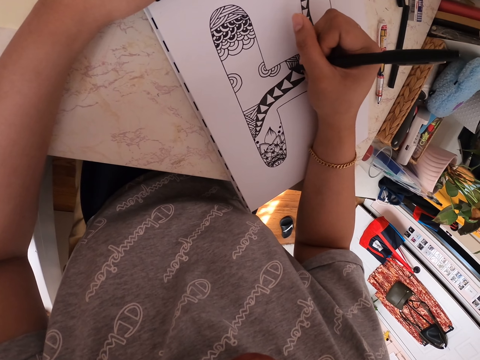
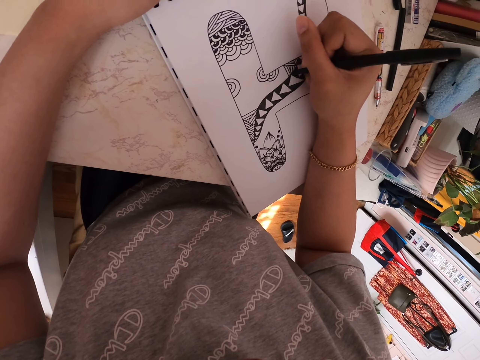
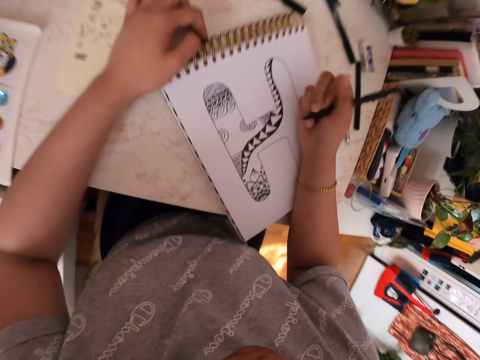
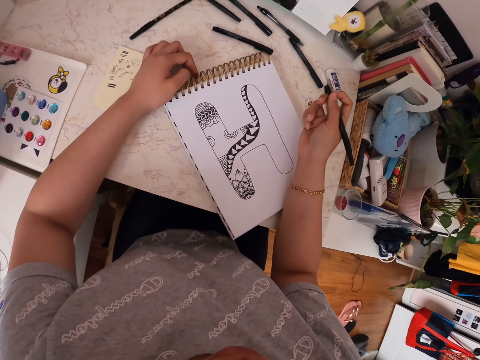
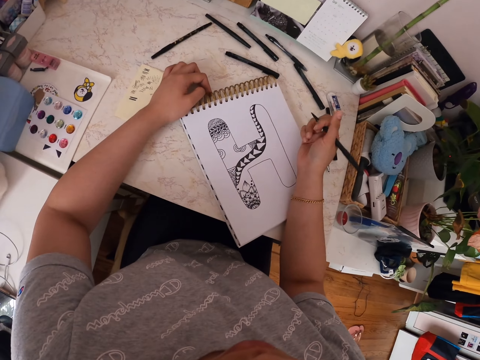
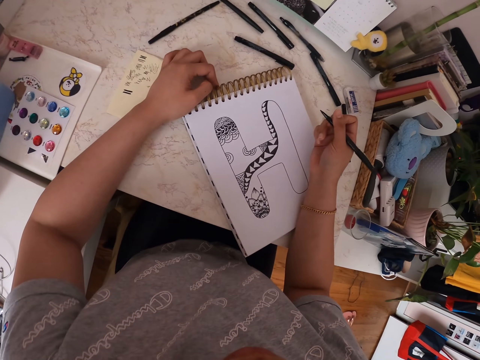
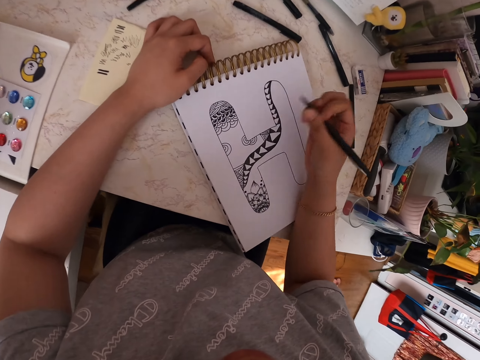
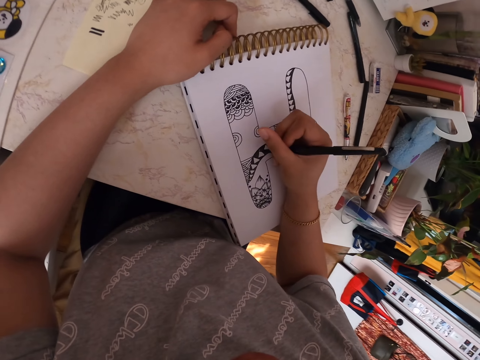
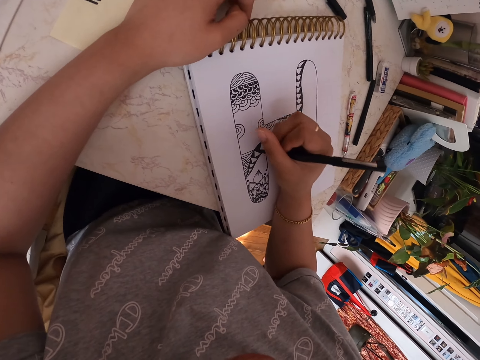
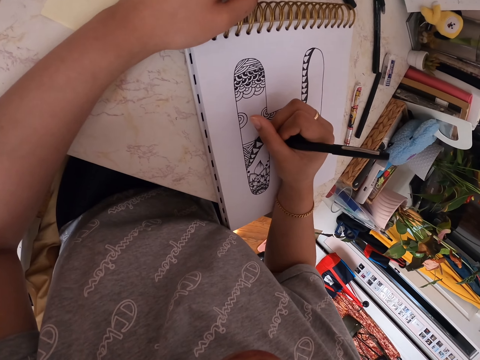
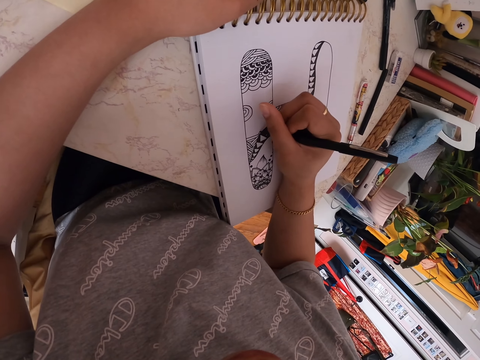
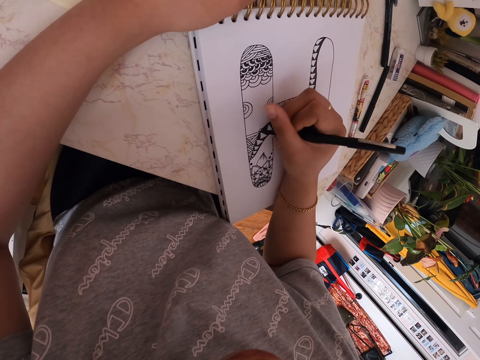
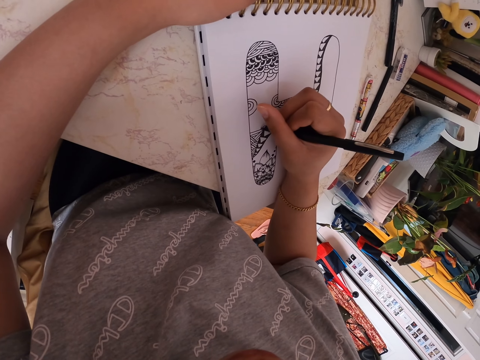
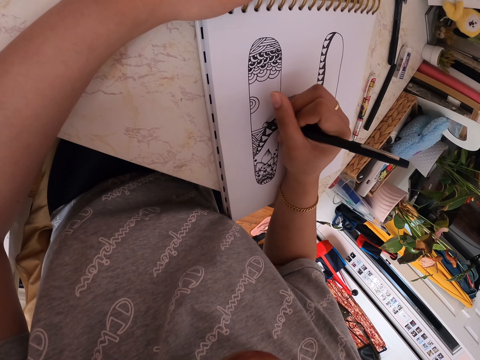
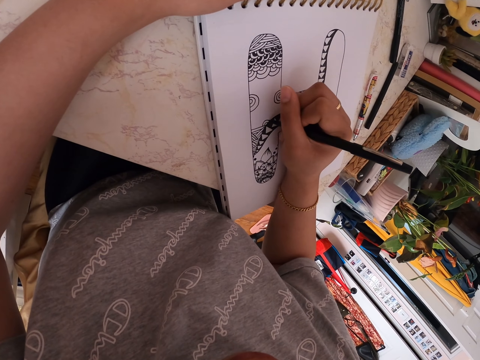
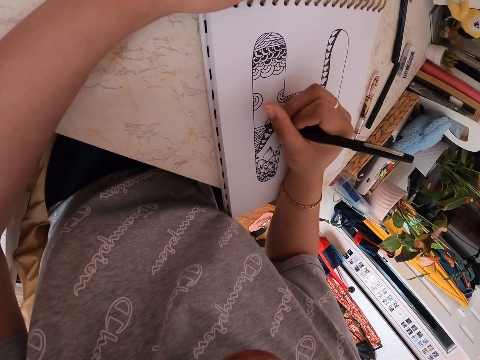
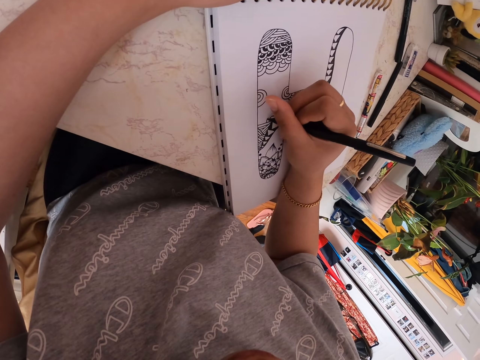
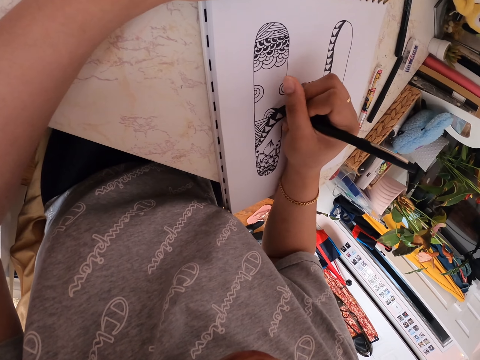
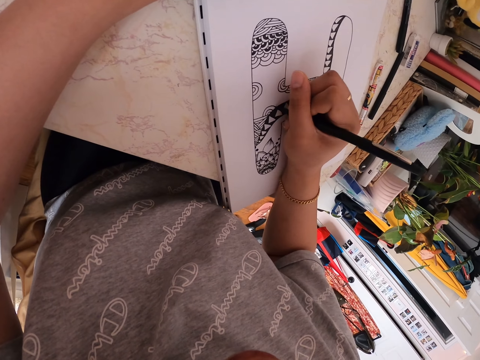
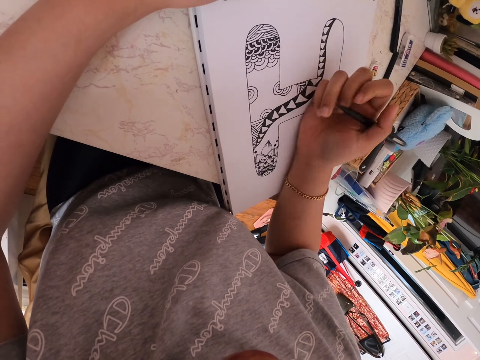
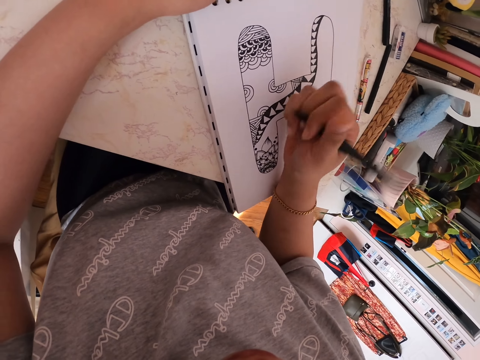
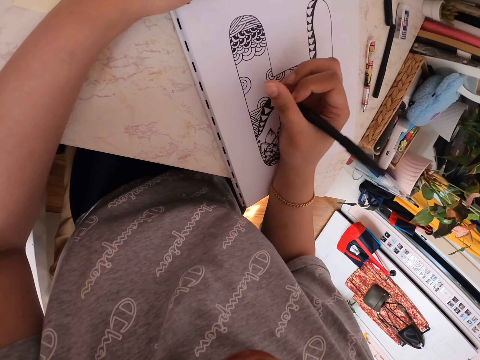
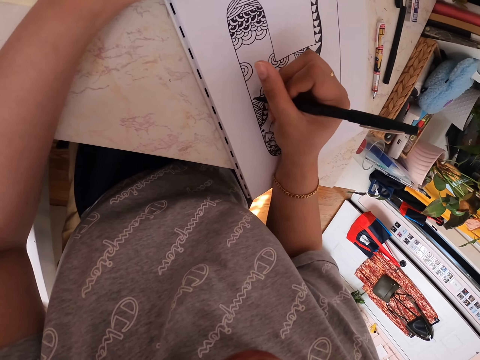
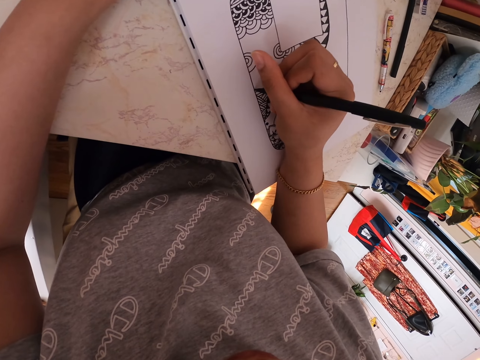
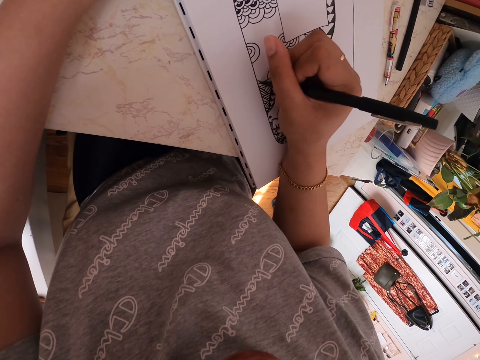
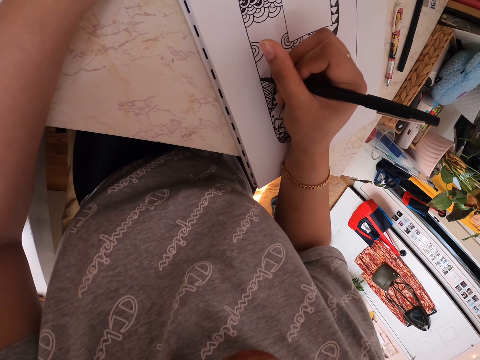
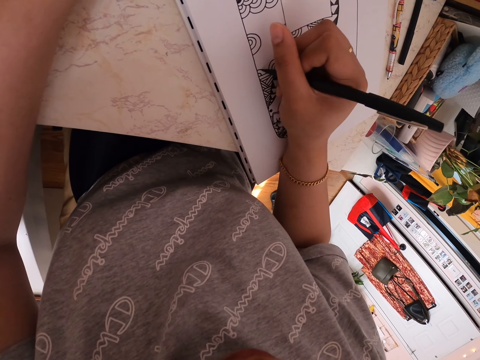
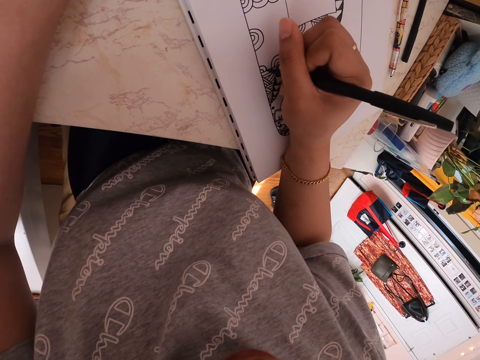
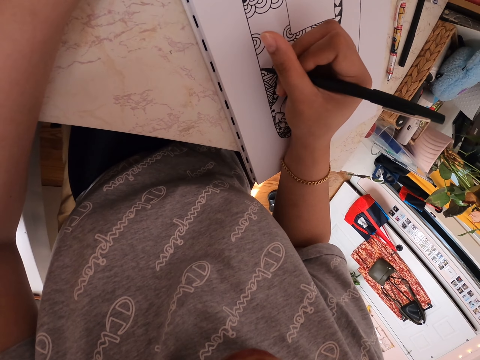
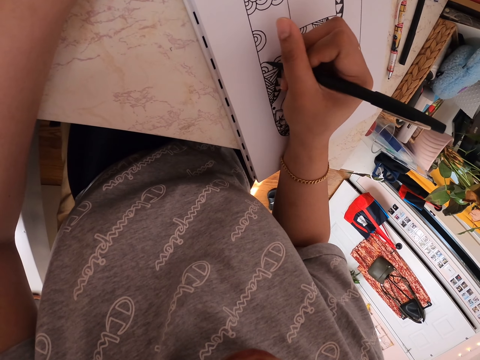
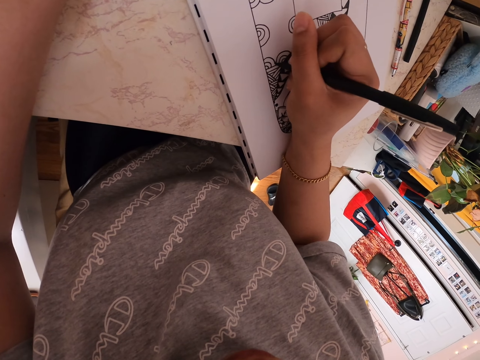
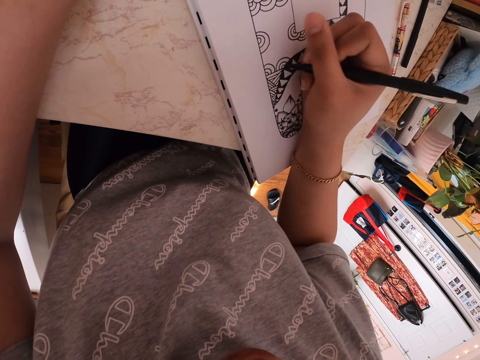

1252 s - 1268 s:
The camera wearer looks around. He holds the drawing pen. He makes a drawing on a paper with the pen. He moves his hand. He makes a drawing on the paper with the pen.

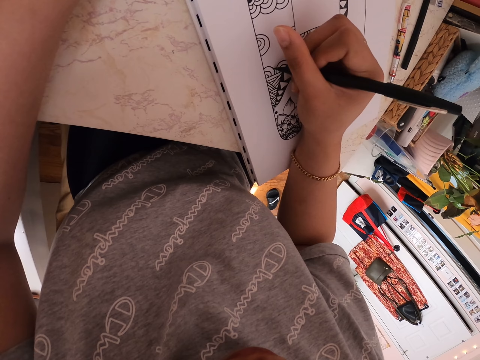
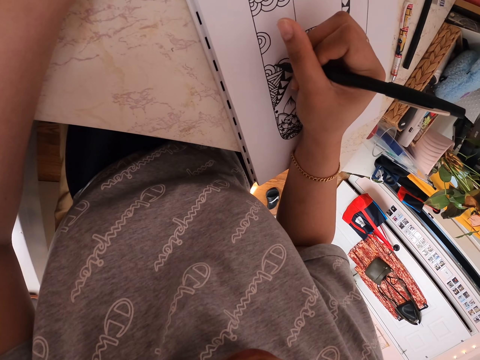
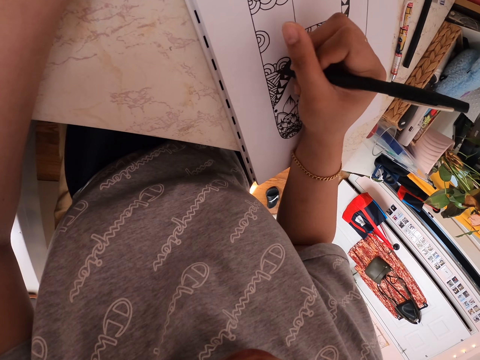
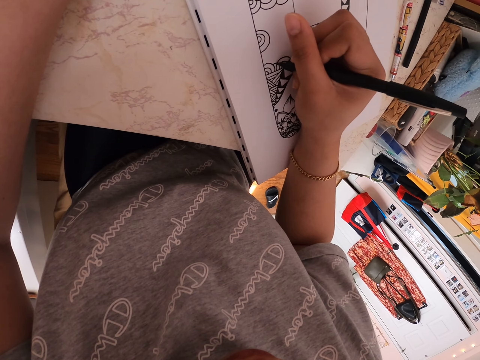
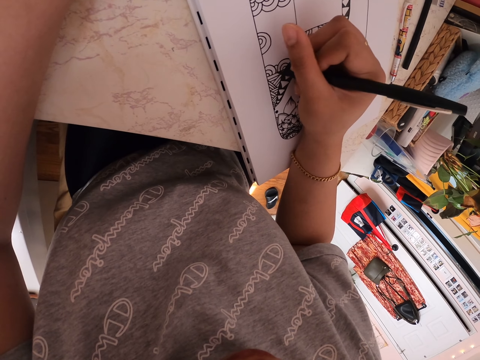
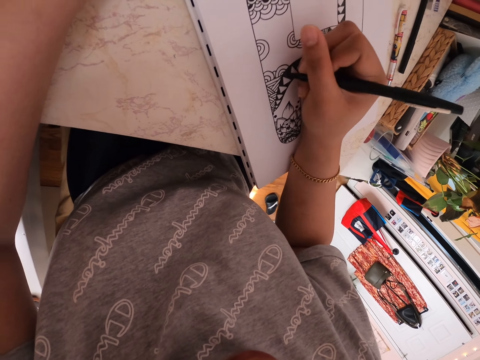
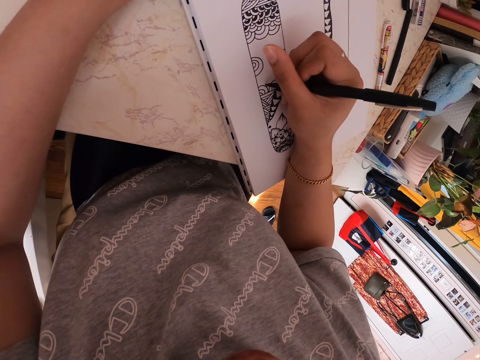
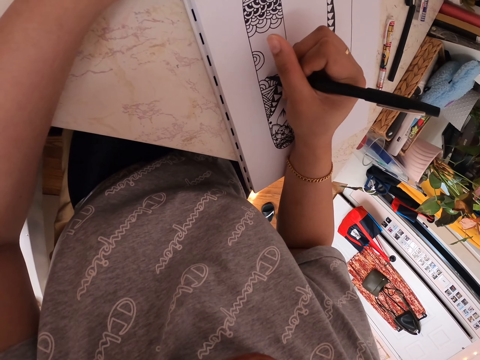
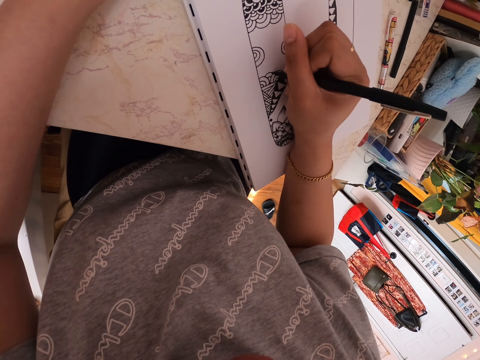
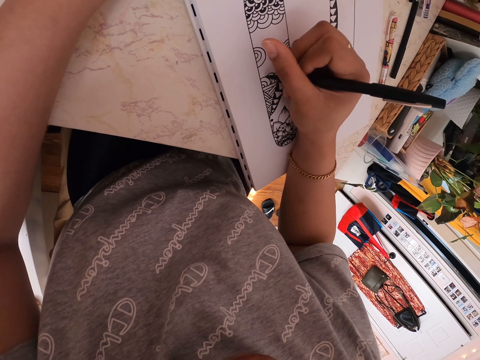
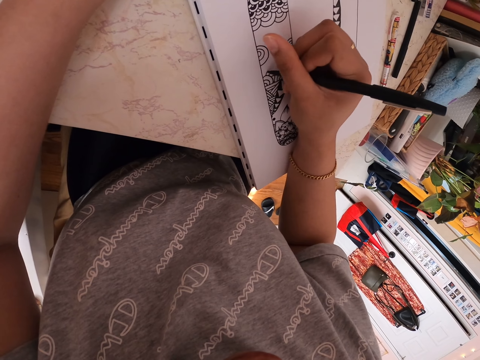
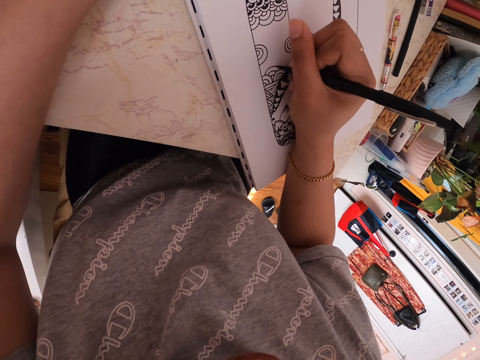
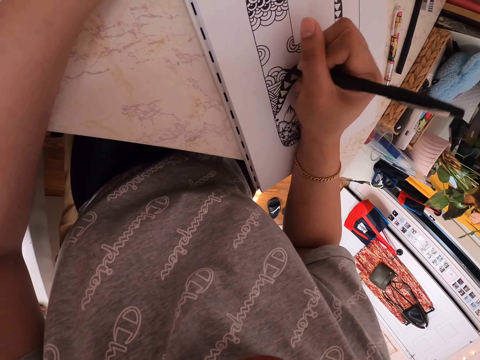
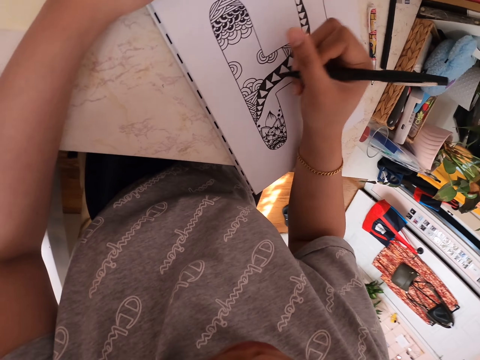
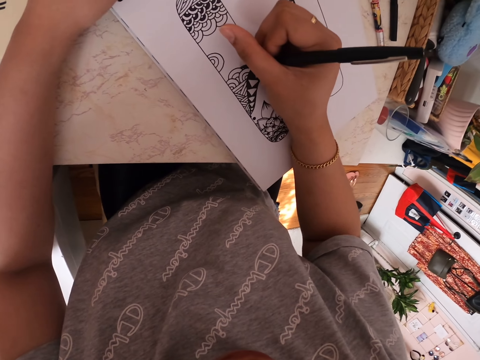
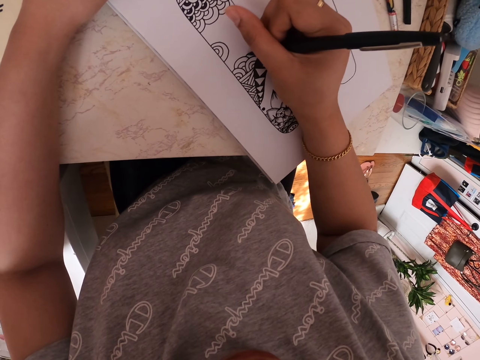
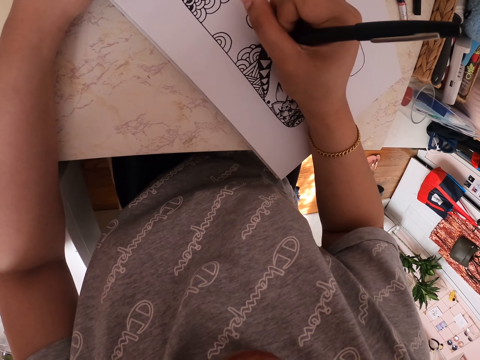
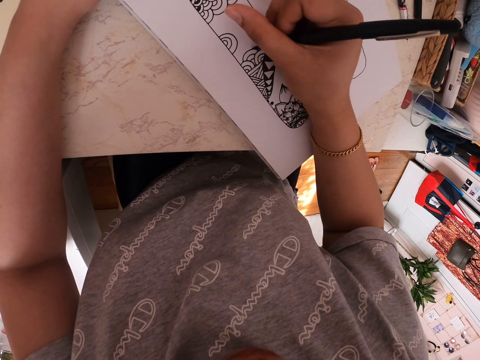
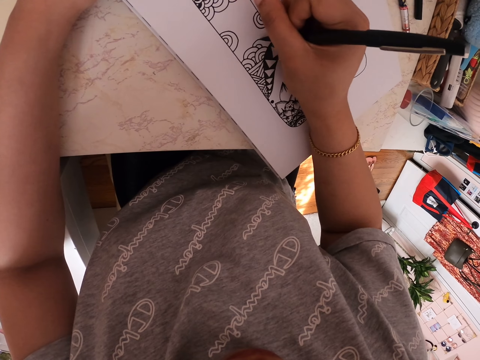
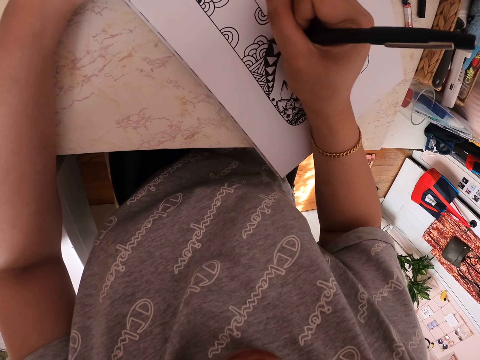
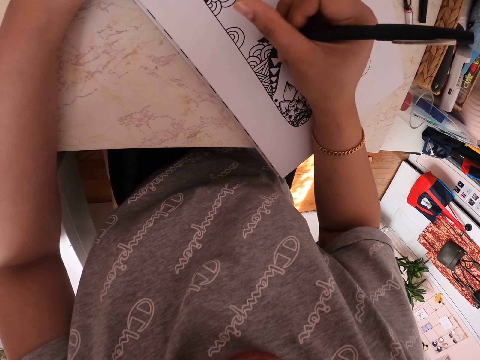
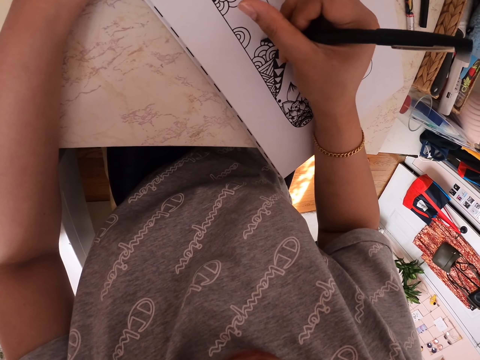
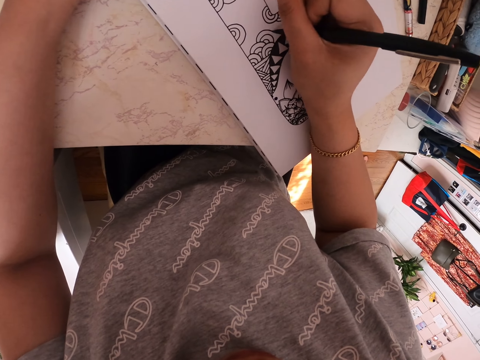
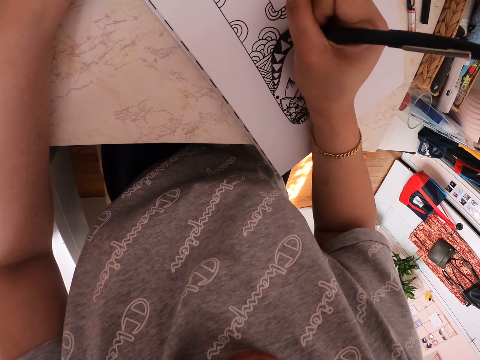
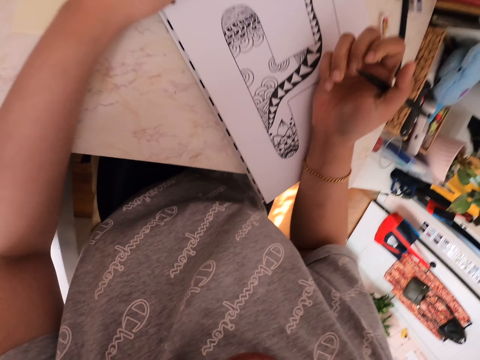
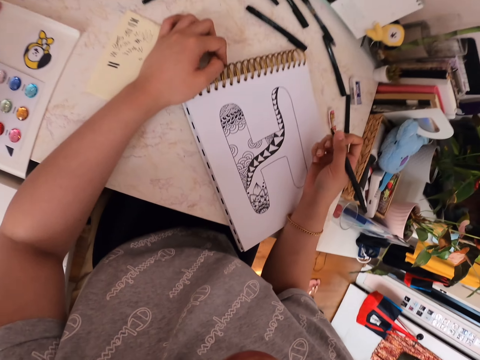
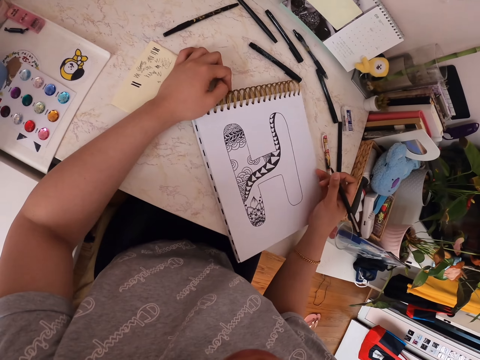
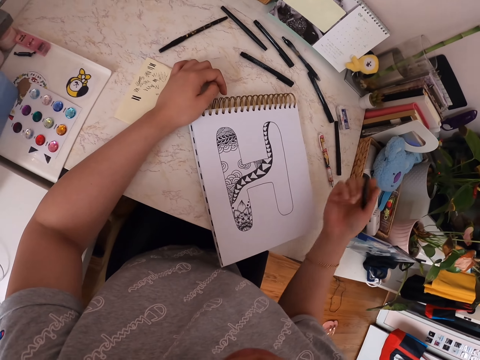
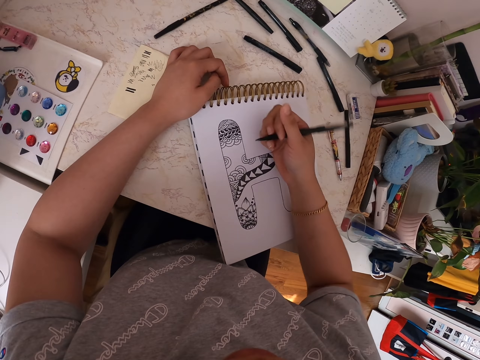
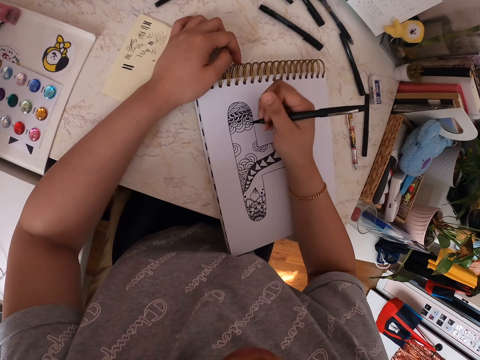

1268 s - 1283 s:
The camera wearer moves his hand. He moves the drawing book.
